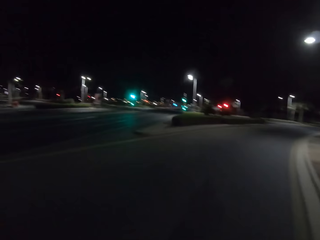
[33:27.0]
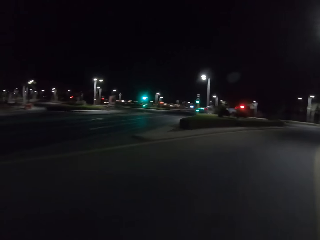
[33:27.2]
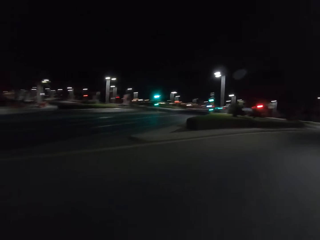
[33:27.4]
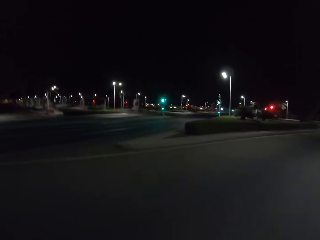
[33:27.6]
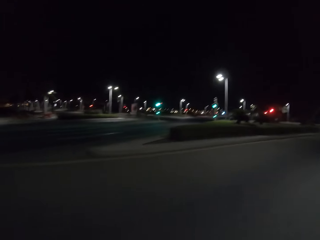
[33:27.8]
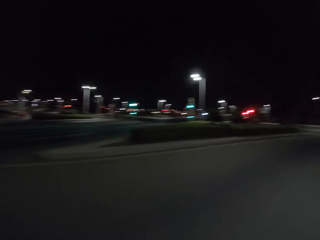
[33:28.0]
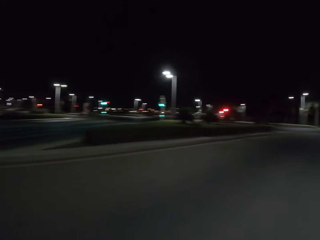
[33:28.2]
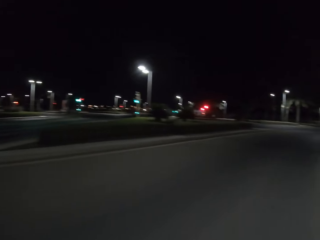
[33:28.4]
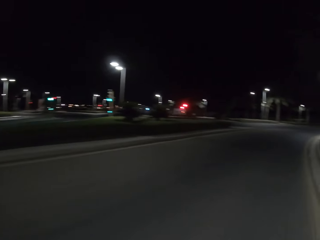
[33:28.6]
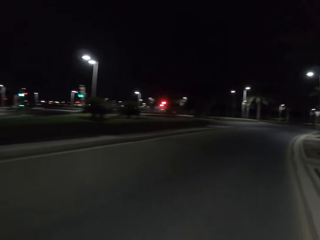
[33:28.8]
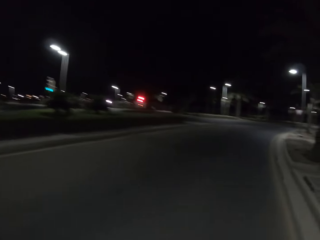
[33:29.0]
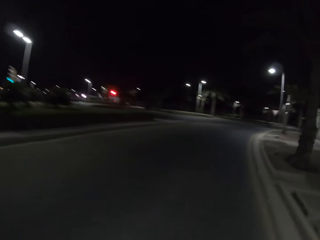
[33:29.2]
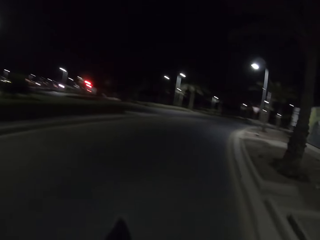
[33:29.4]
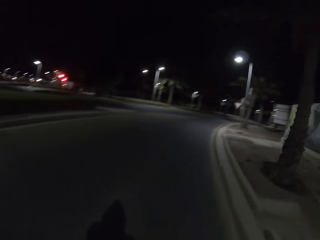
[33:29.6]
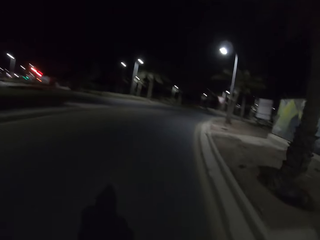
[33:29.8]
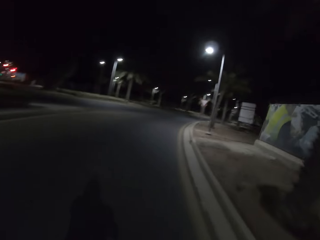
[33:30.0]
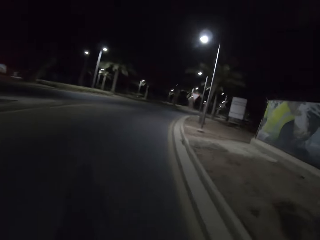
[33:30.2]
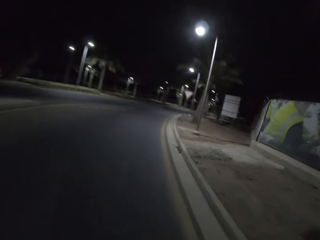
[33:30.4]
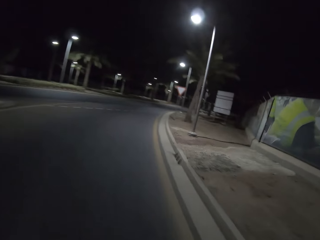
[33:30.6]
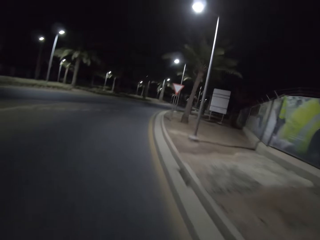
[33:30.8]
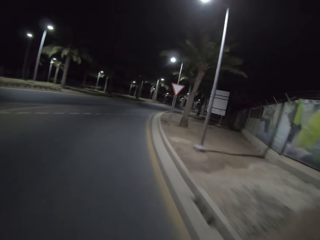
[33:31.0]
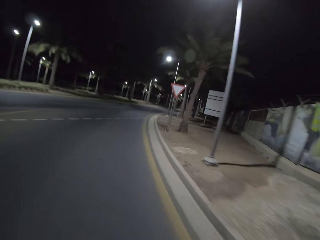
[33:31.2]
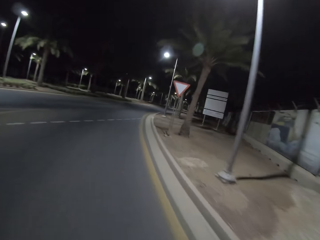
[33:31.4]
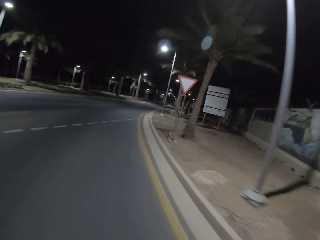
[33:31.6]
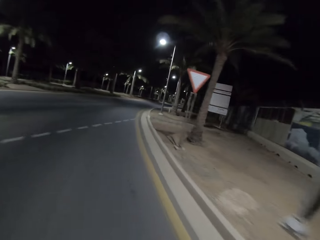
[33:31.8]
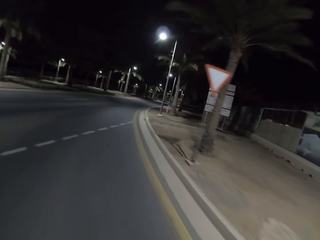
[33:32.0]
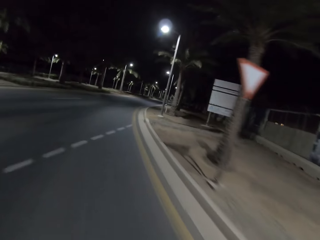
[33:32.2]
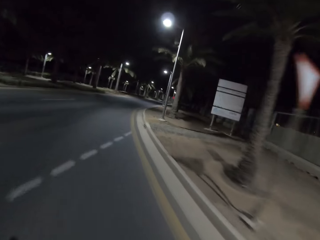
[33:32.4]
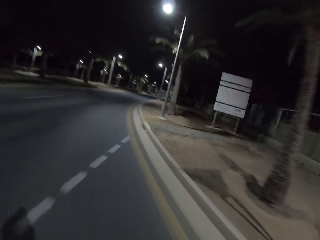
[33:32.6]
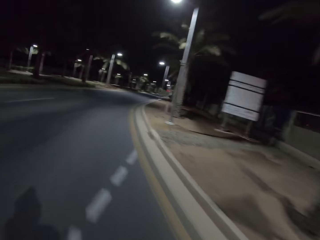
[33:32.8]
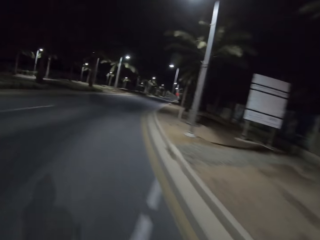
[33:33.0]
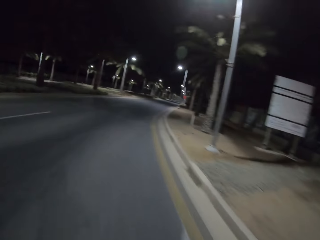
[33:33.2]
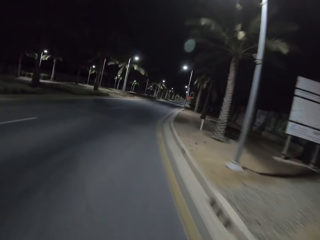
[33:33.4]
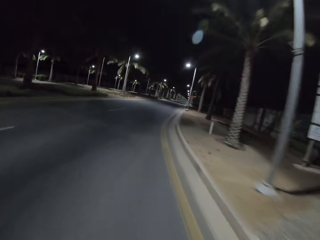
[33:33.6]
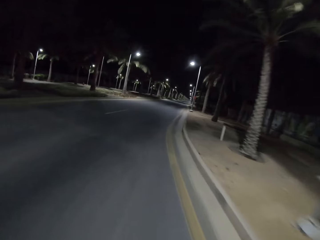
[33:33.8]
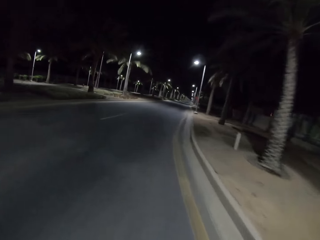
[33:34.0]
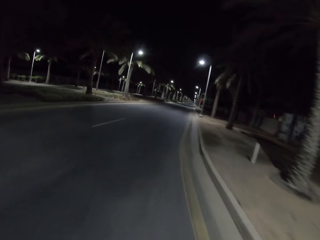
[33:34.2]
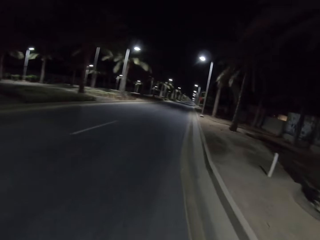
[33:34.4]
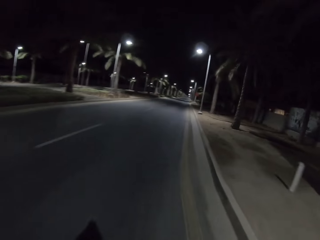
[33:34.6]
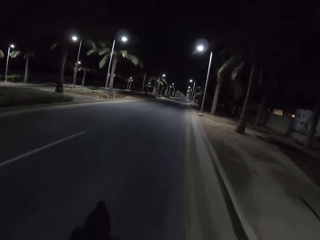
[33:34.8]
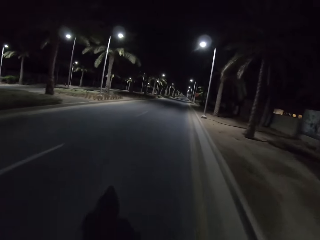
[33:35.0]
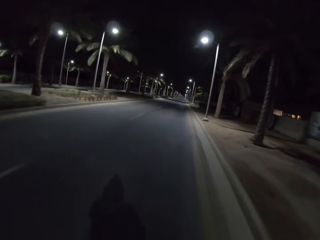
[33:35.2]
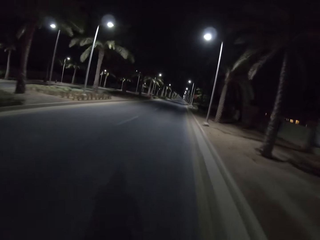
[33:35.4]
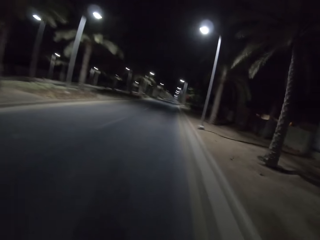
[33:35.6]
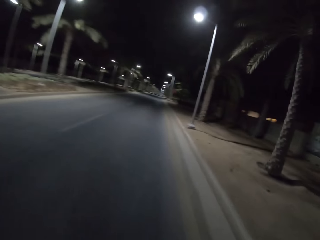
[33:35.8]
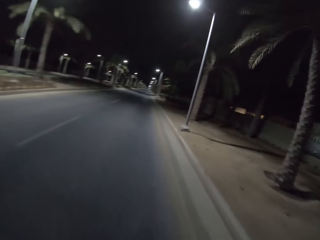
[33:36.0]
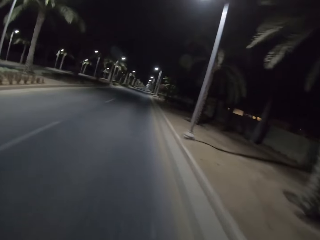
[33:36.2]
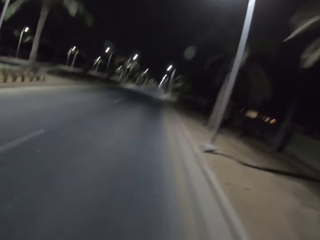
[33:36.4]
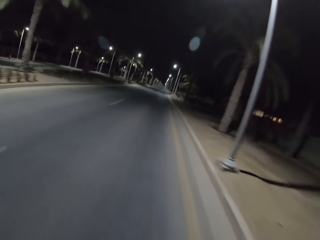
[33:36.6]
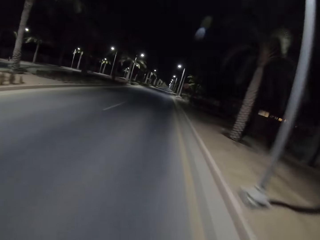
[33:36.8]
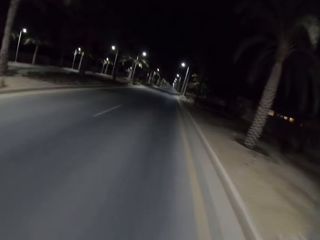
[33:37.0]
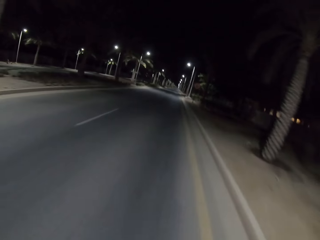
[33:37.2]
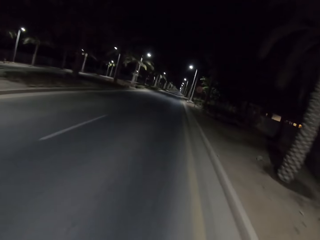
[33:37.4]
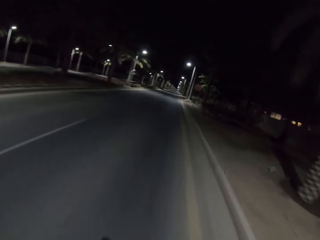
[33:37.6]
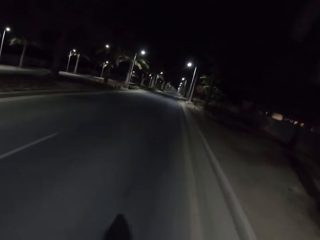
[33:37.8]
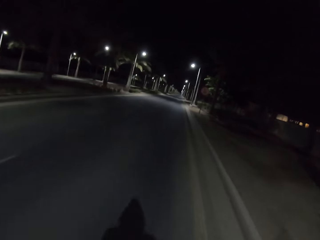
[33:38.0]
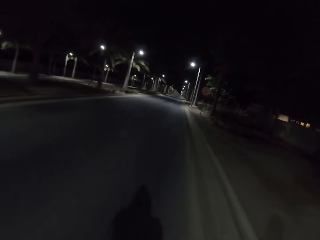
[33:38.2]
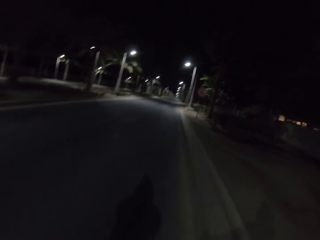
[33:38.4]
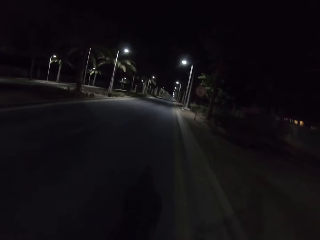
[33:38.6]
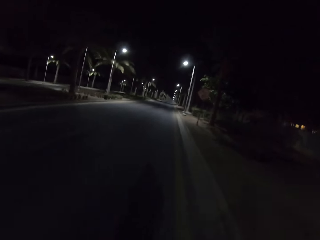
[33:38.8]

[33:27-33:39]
The camera wearer rides the bicycle and turns right.

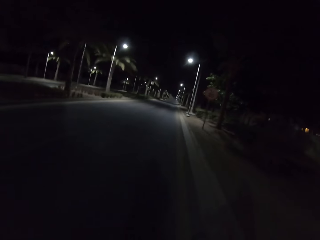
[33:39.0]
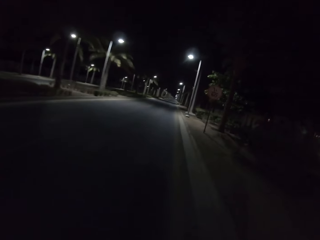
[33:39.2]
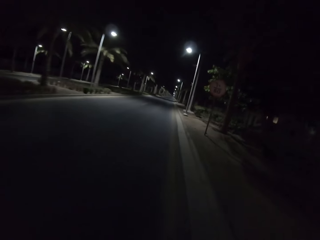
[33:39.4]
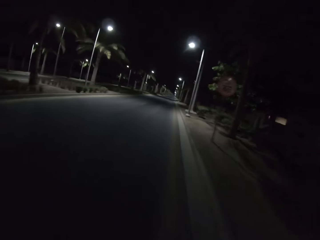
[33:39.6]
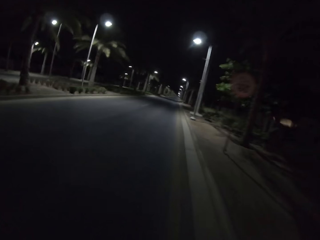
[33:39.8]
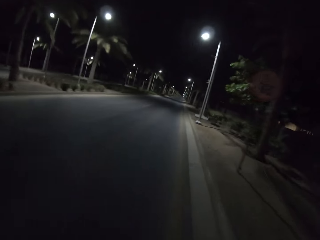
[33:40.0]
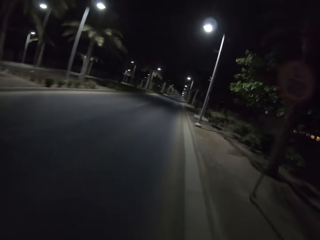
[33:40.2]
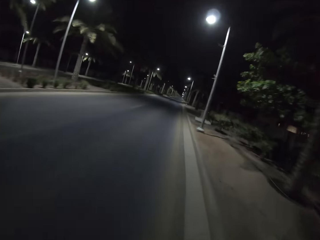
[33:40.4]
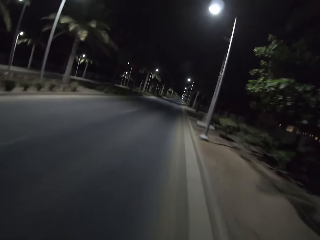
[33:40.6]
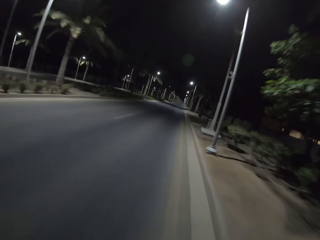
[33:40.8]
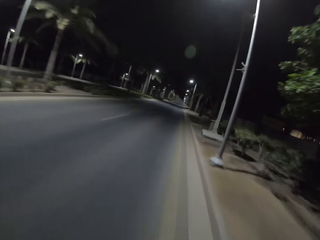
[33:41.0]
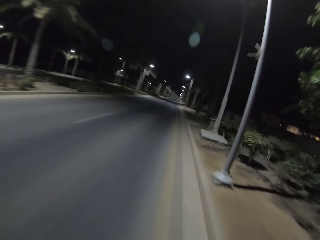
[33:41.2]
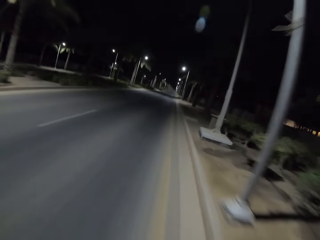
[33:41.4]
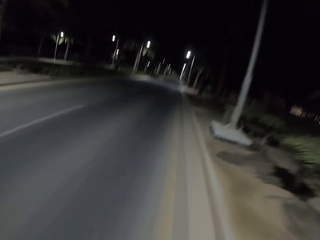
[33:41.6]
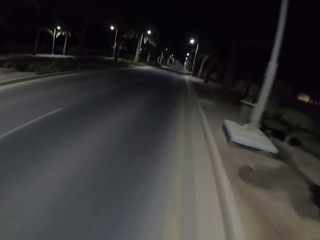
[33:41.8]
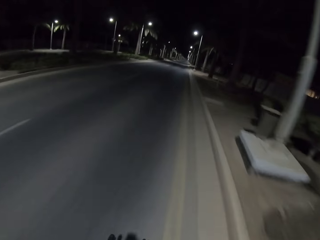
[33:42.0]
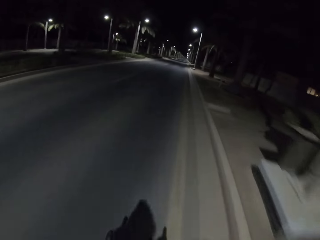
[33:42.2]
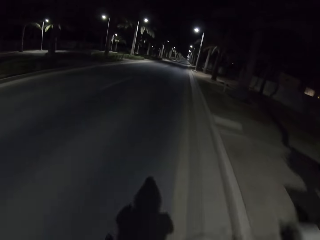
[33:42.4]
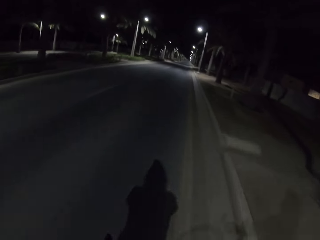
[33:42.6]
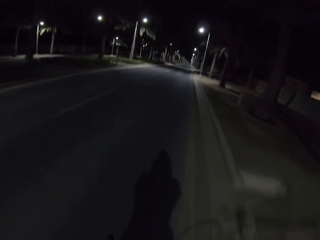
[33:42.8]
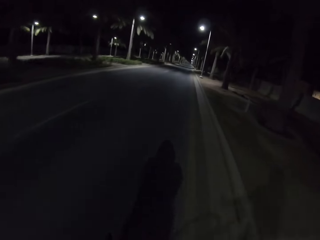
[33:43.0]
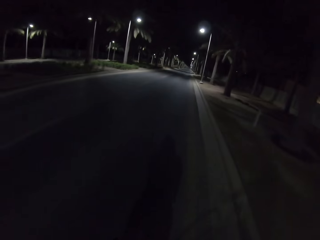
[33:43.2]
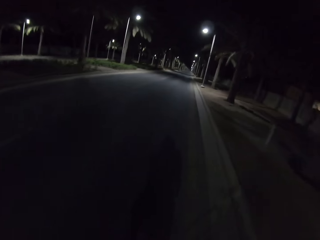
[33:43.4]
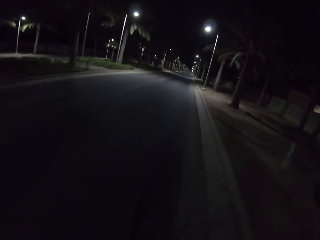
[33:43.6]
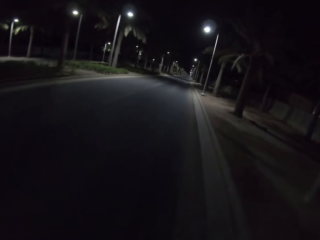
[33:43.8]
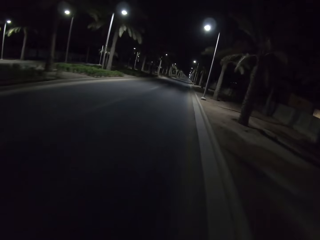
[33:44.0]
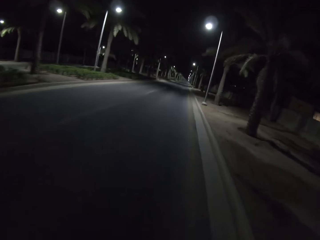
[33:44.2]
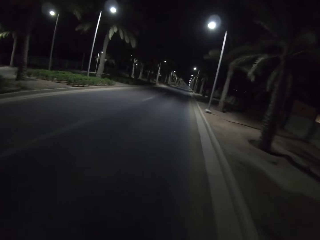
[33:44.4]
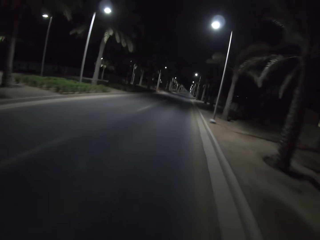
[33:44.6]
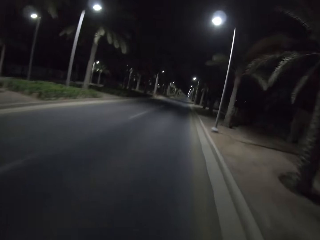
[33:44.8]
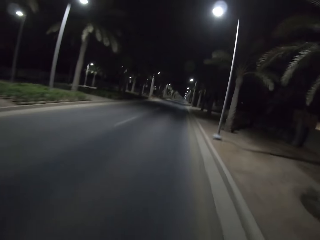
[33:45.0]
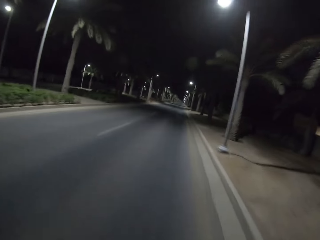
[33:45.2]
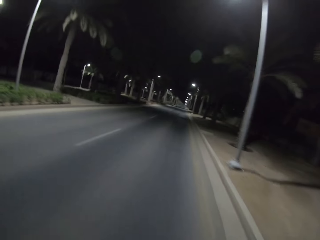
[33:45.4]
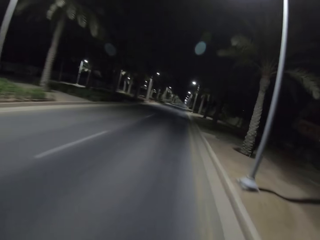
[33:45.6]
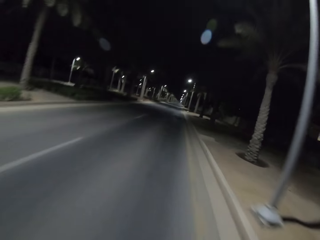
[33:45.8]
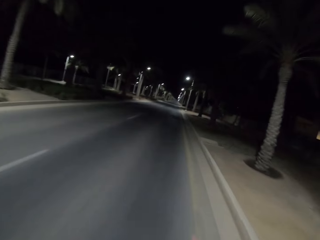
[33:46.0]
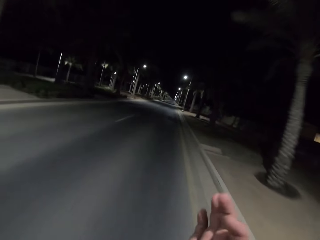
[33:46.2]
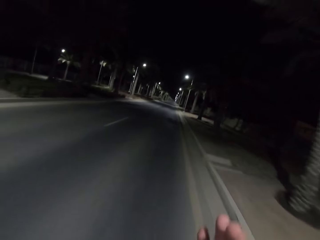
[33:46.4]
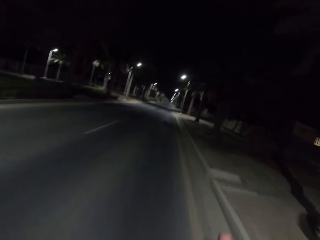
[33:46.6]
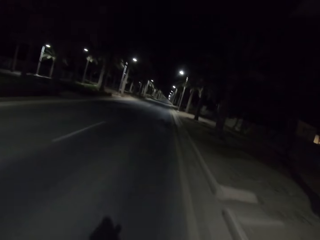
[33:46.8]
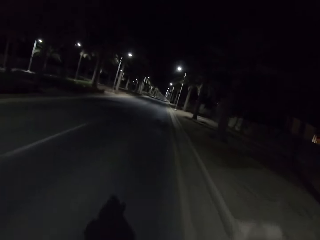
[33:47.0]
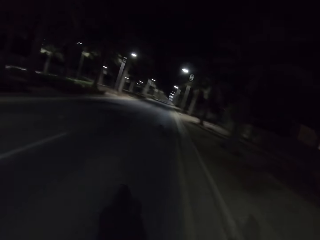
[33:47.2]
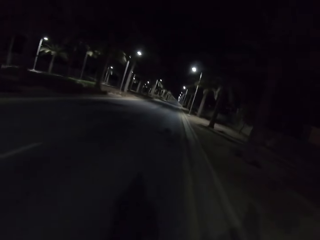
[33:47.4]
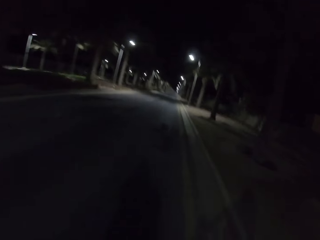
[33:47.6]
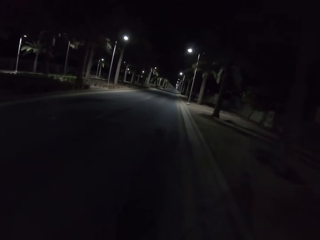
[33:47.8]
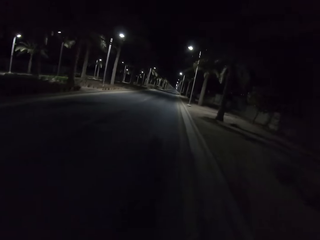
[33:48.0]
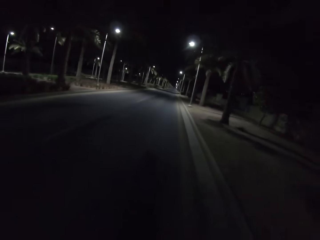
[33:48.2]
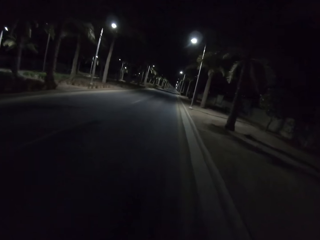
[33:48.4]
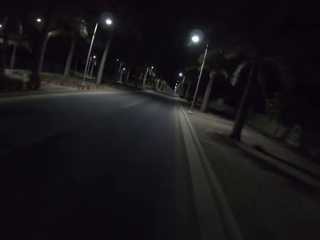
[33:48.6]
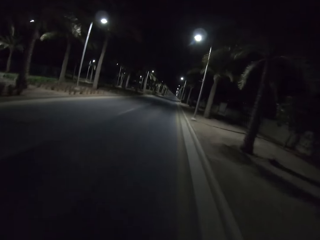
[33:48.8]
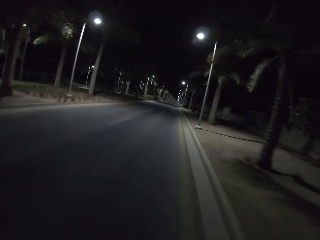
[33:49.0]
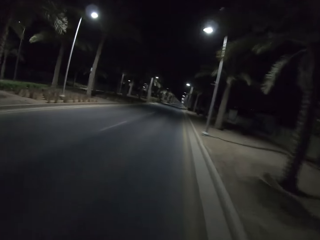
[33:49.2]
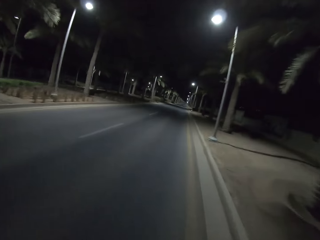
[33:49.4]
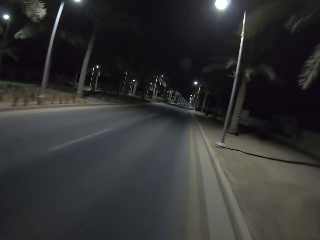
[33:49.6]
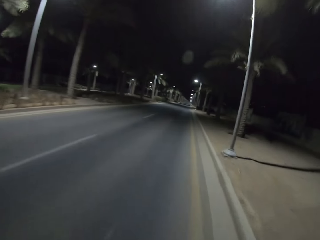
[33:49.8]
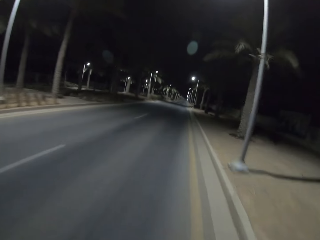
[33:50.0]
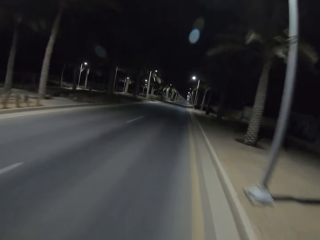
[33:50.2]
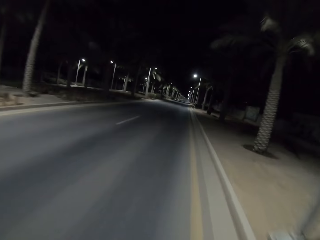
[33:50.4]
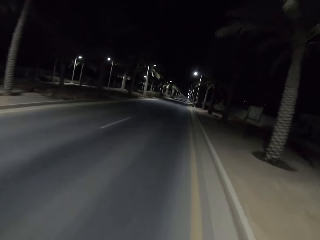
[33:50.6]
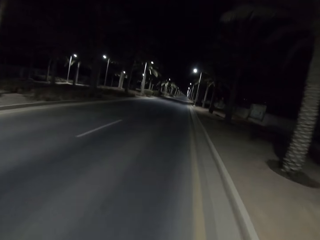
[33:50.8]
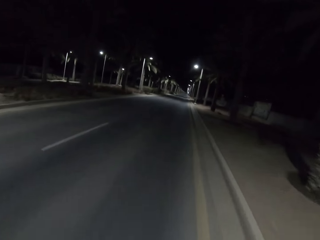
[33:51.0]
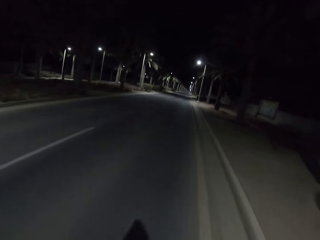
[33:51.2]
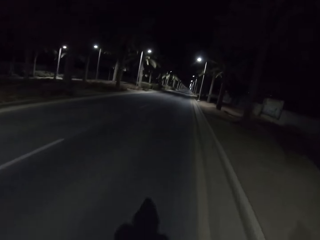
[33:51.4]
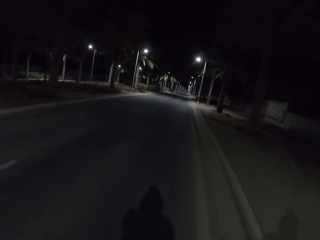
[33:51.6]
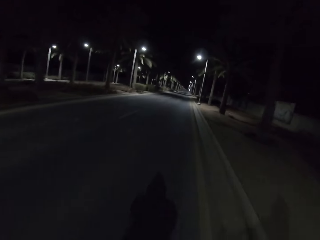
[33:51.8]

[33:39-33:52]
The camera wearer rides the bicycle and lifts the hand up.
